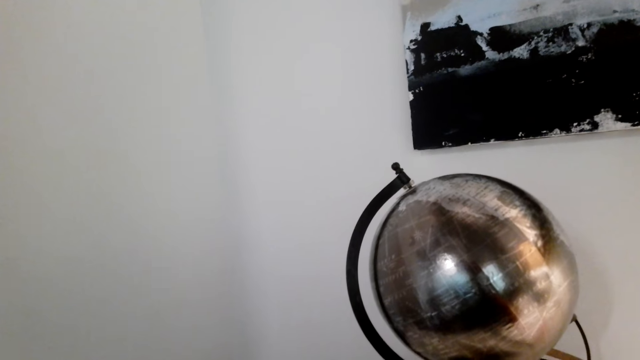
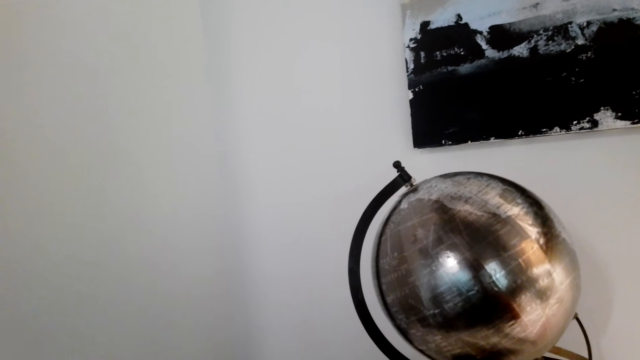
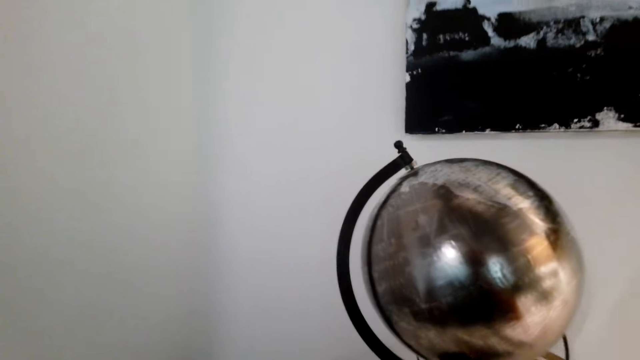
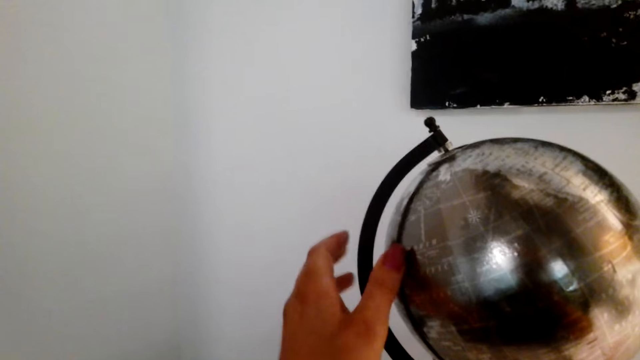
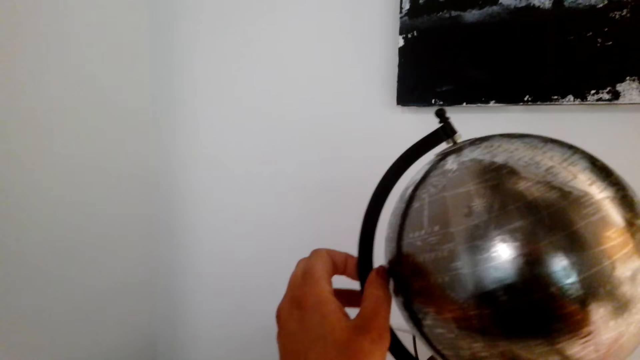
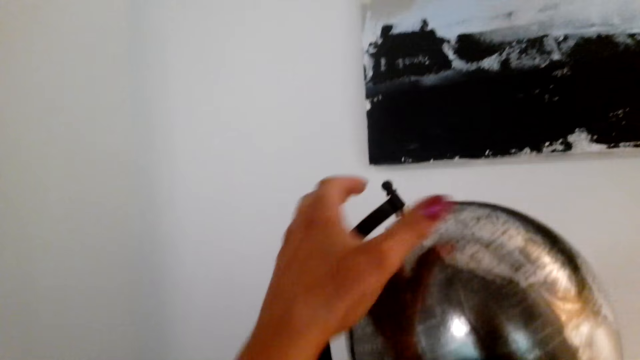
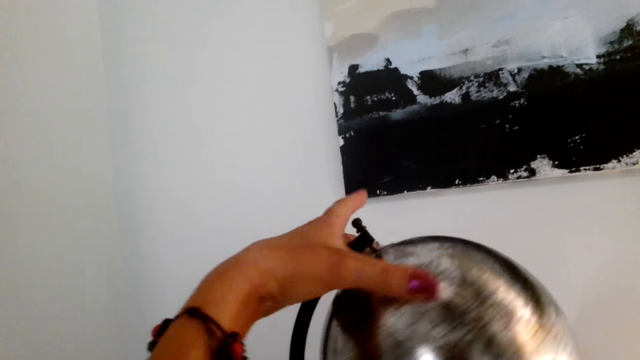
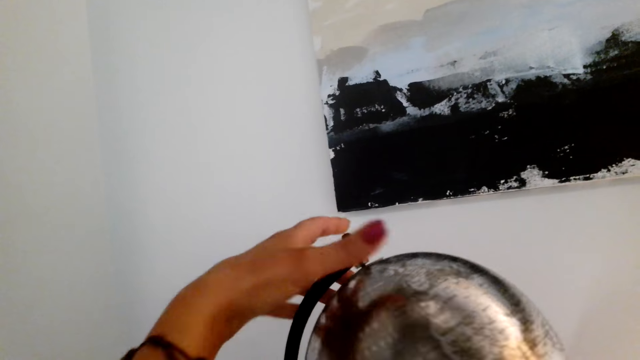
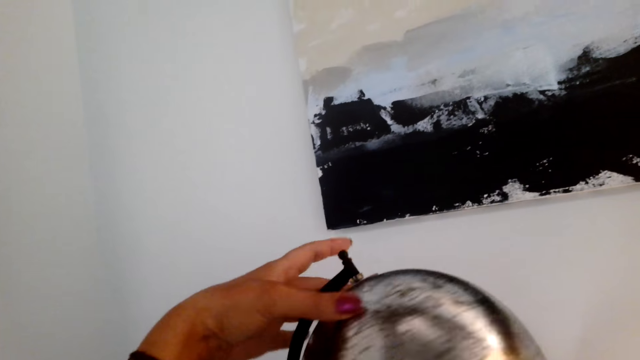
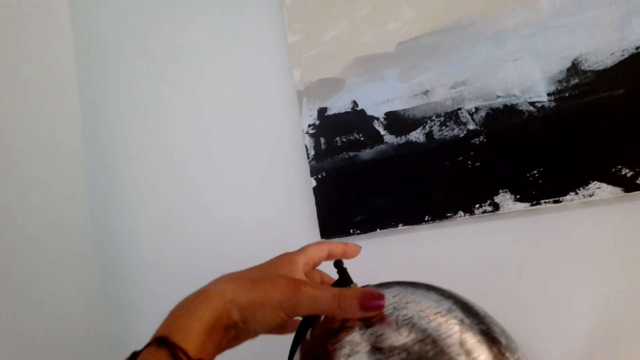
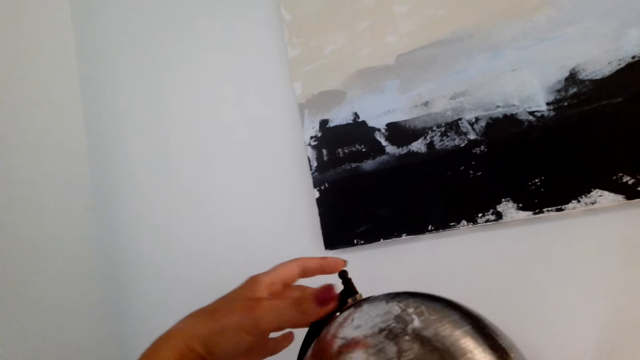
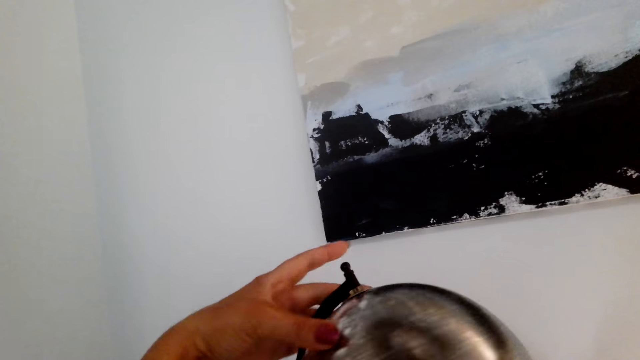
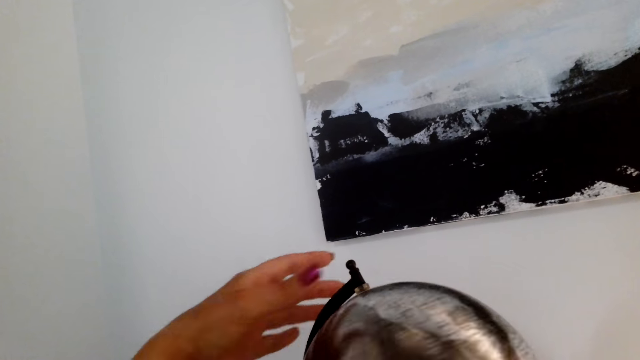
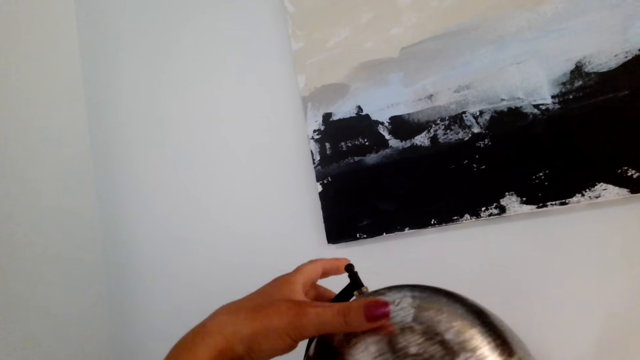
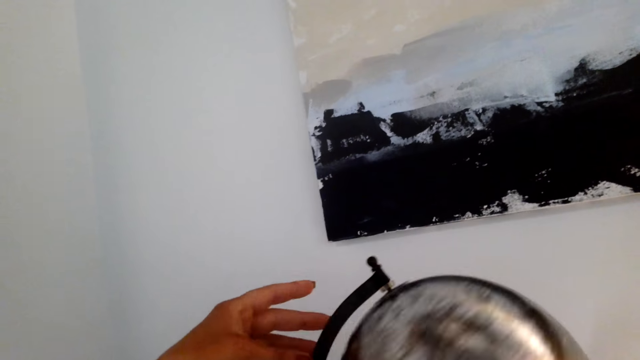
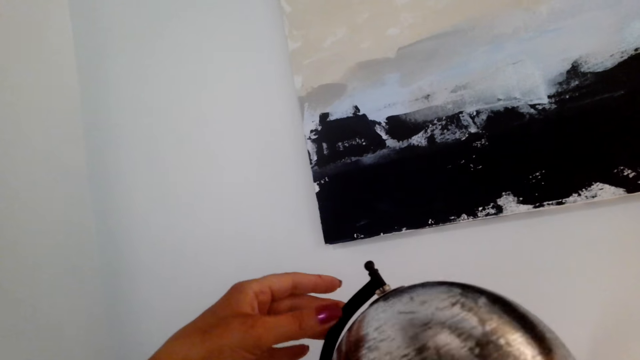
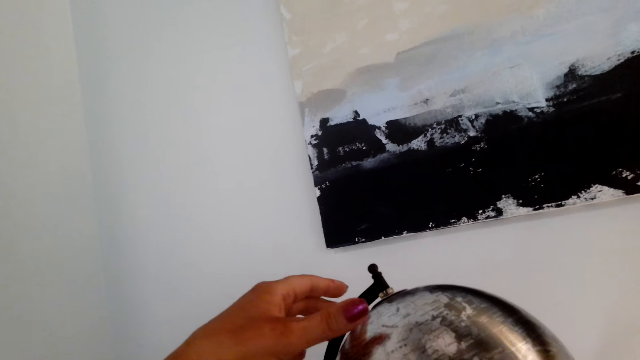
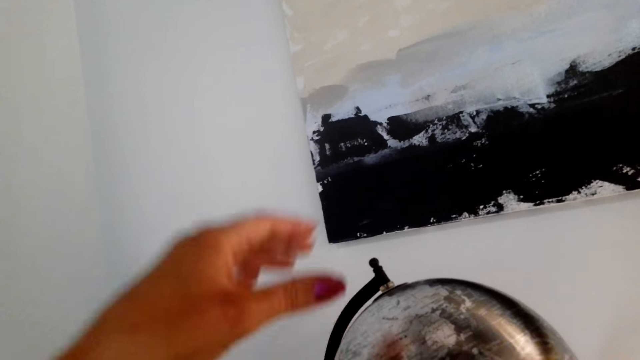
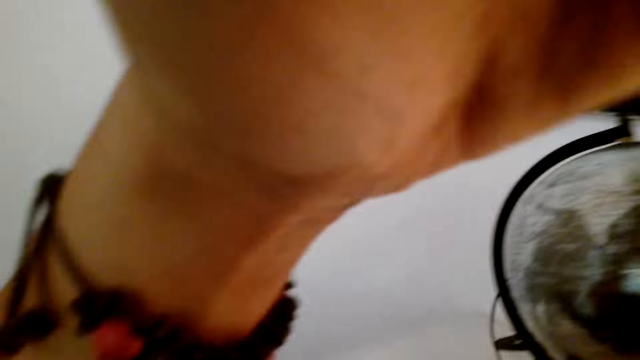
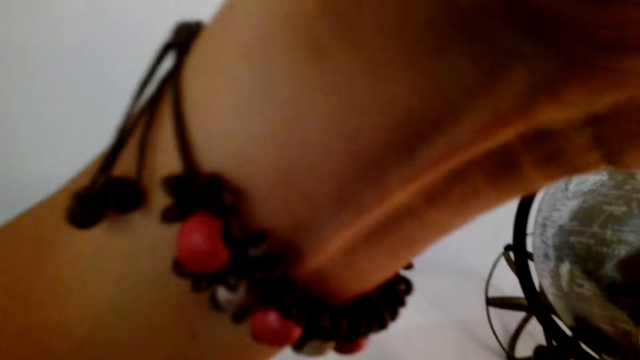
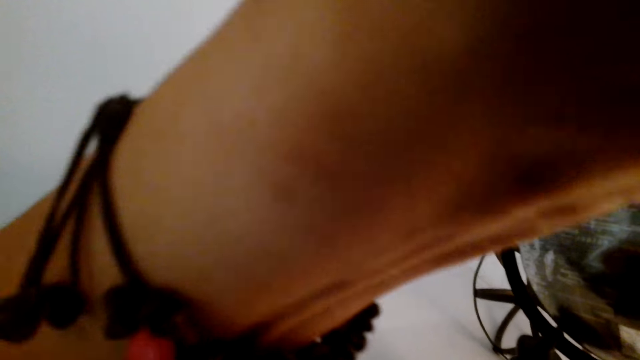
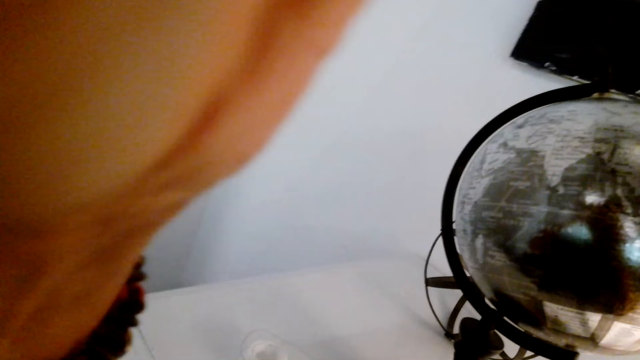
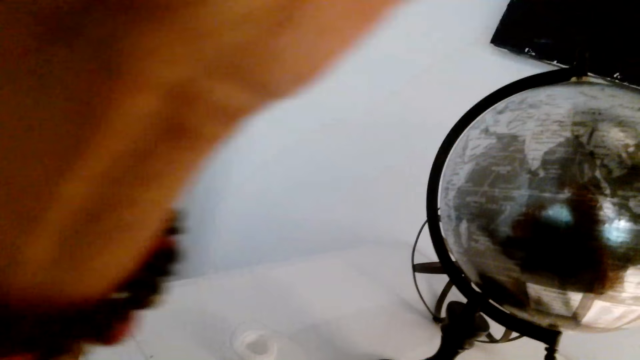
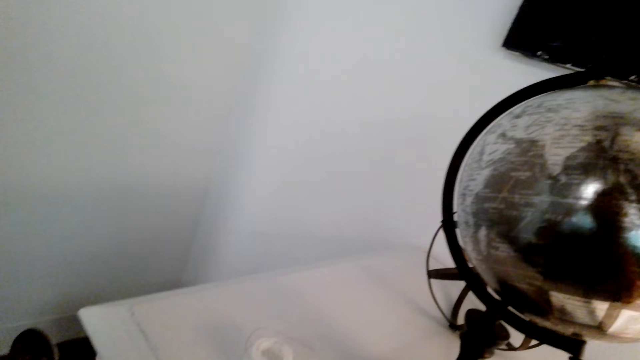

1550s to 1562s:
The camera wearer holds the globe with the left hand. They rotate the world map tool. They adjust the camera. They lift the left hand.

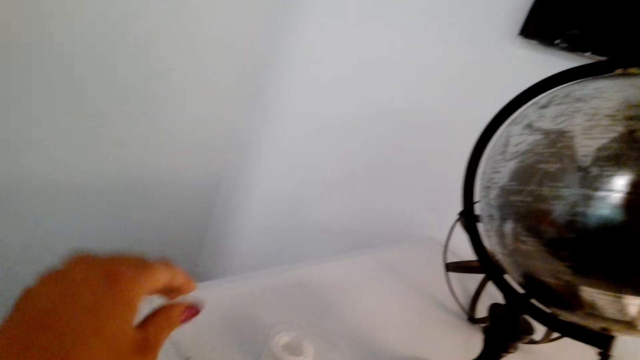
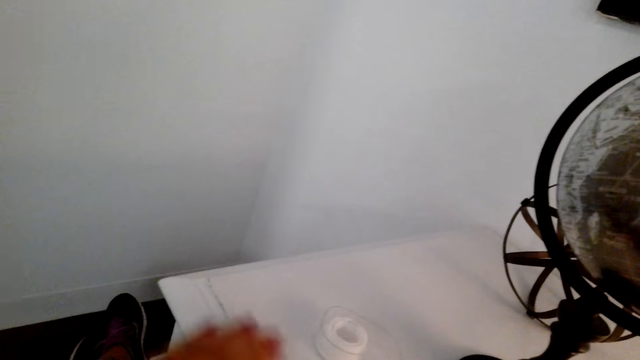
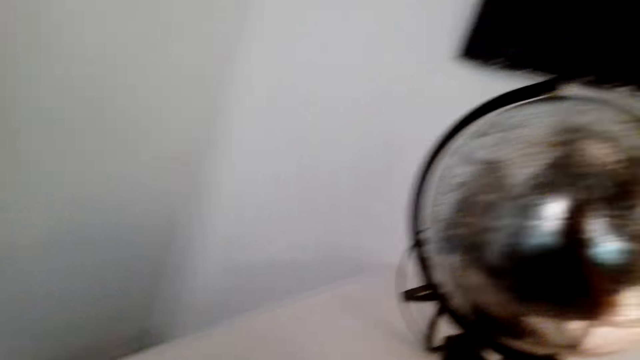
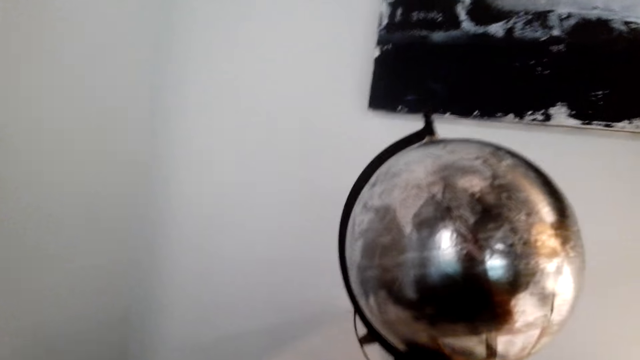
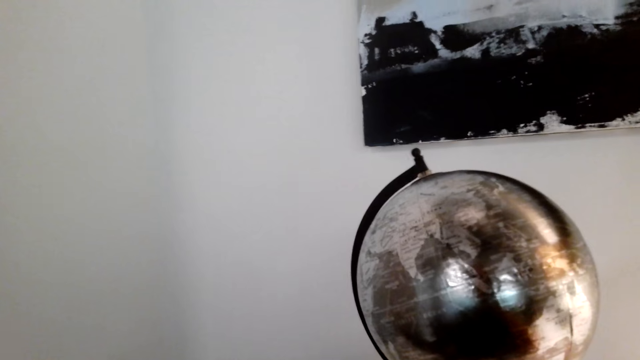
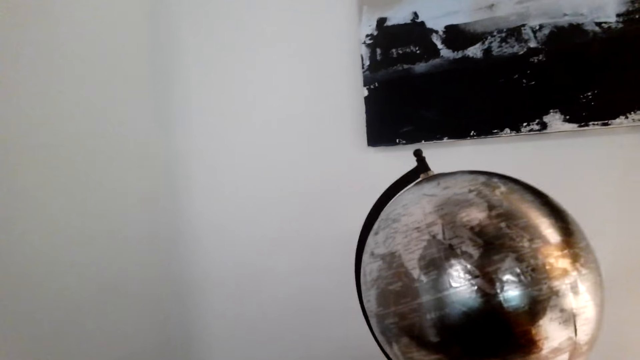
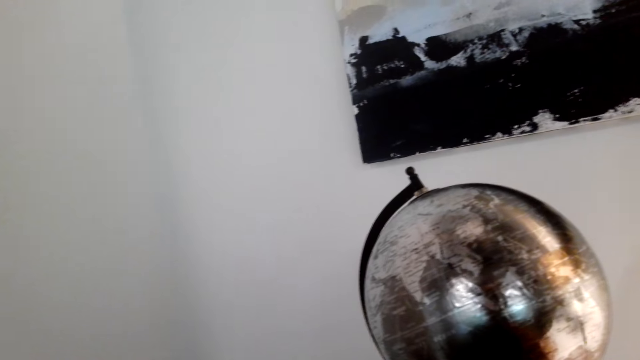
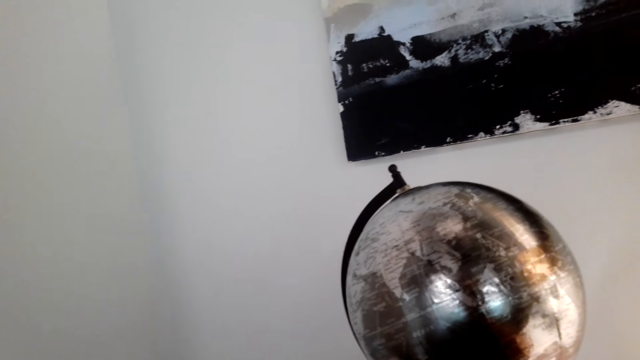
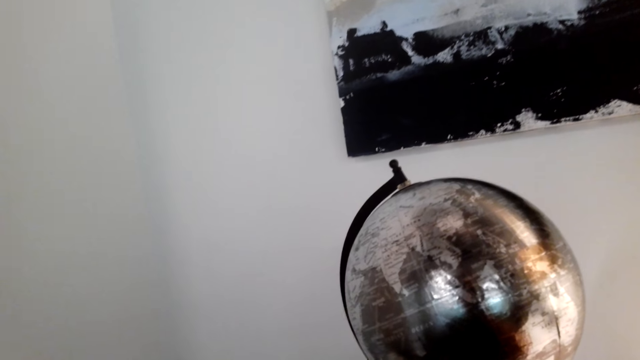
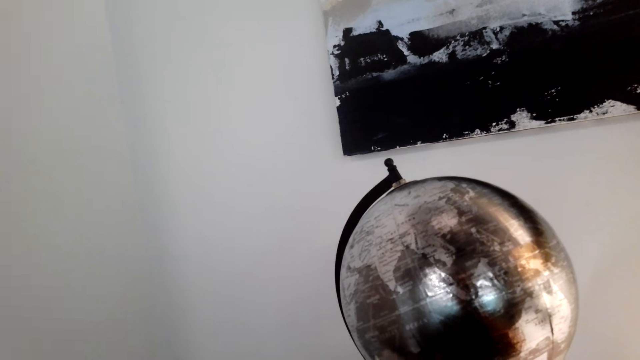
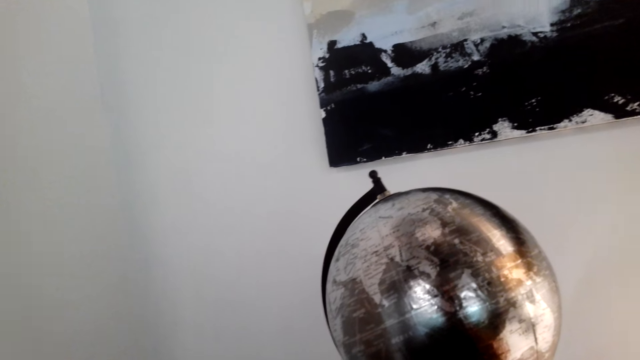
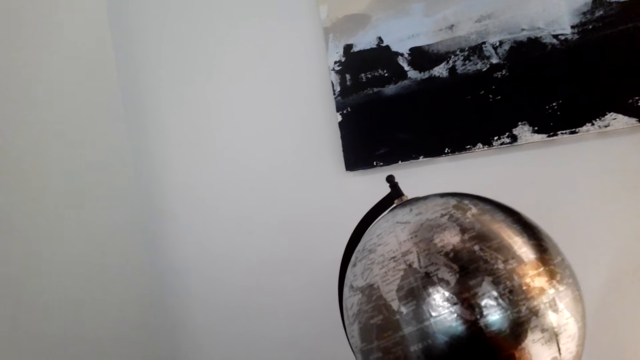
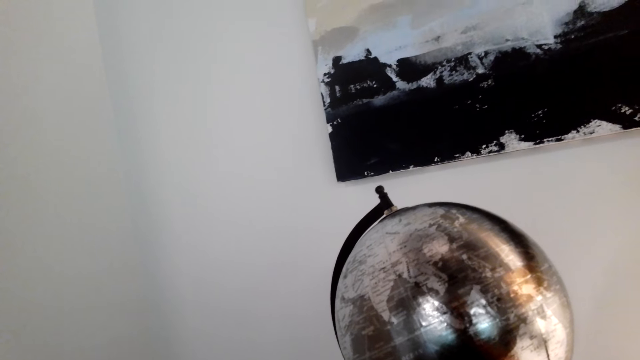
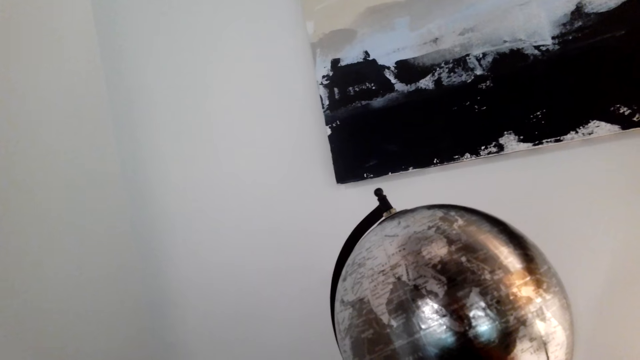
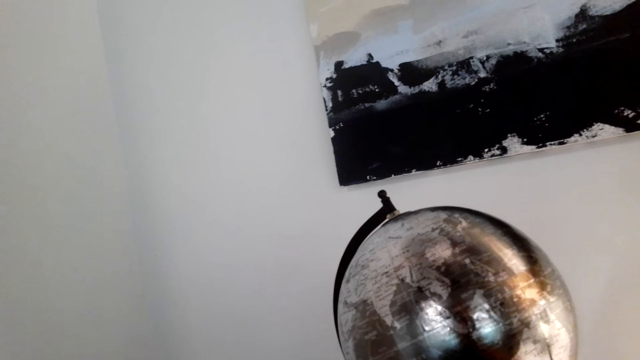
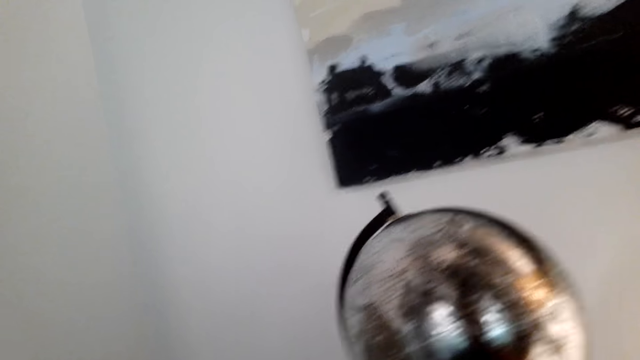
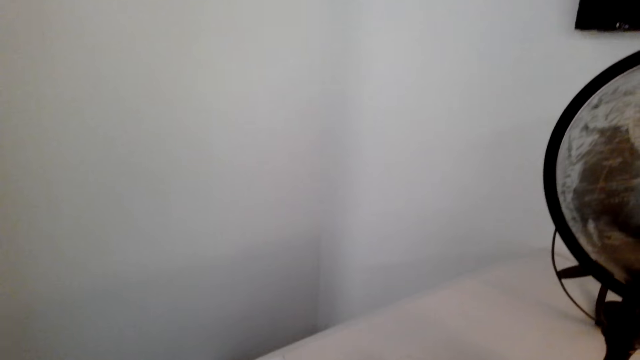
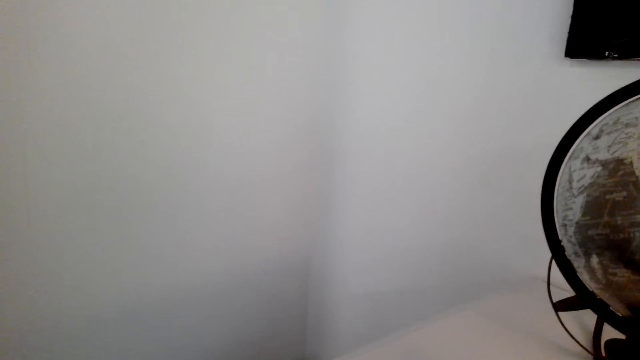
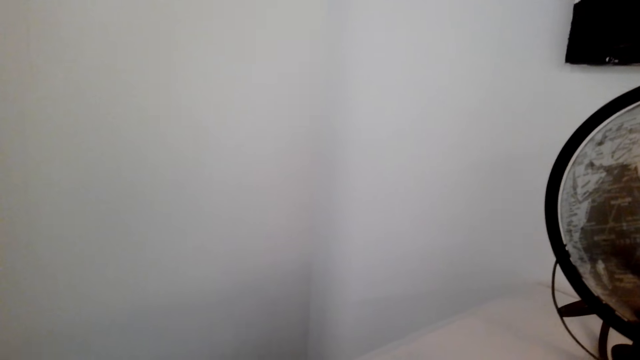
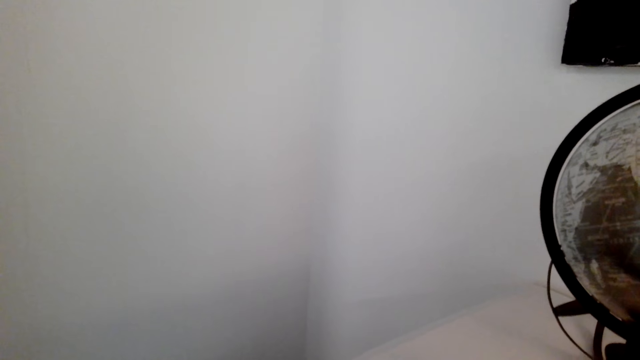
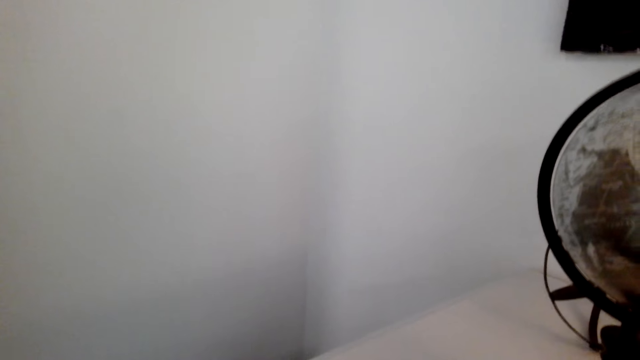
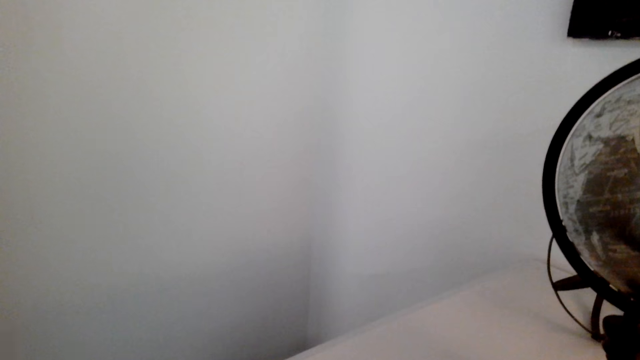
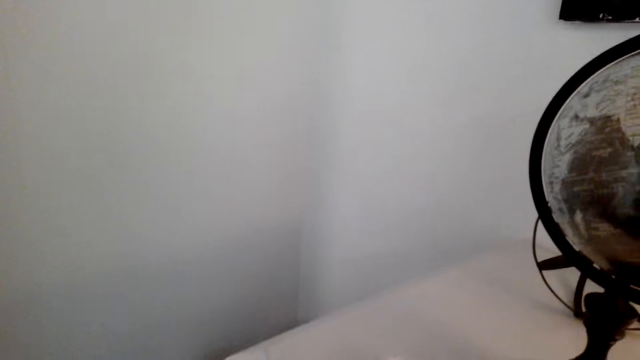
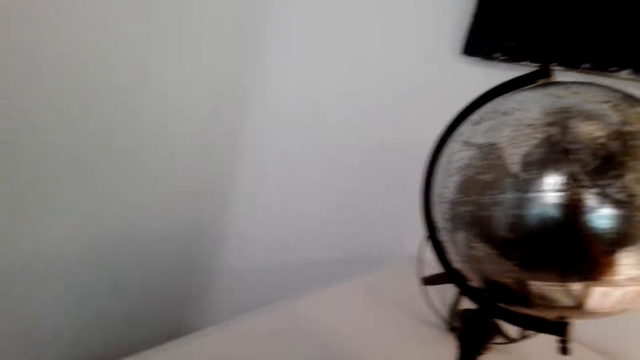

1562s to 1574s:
The camera wearer drops the left hand. They look at the map. They look at the globe. They color the art and look around.
